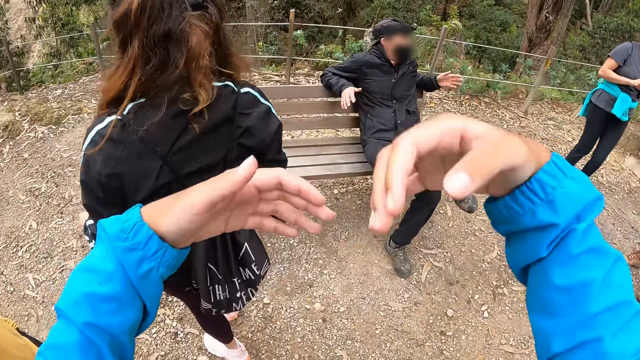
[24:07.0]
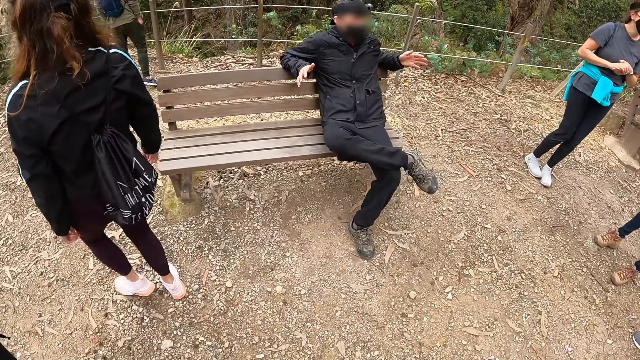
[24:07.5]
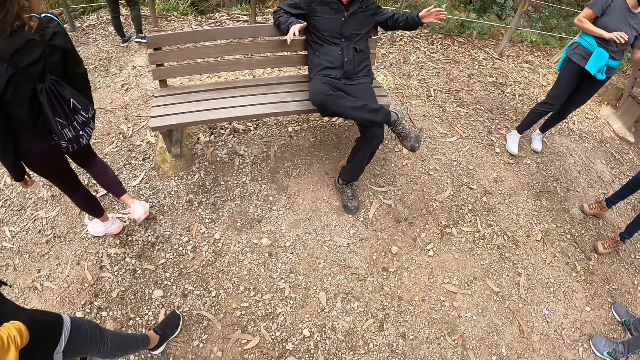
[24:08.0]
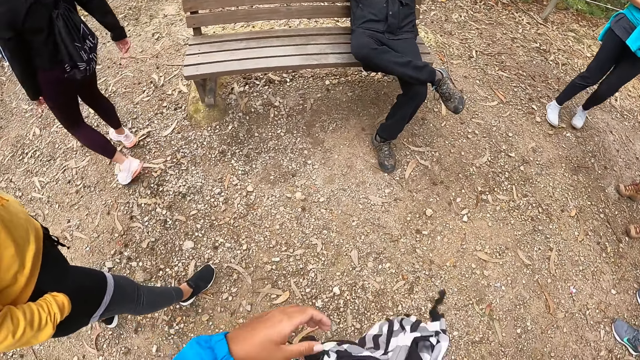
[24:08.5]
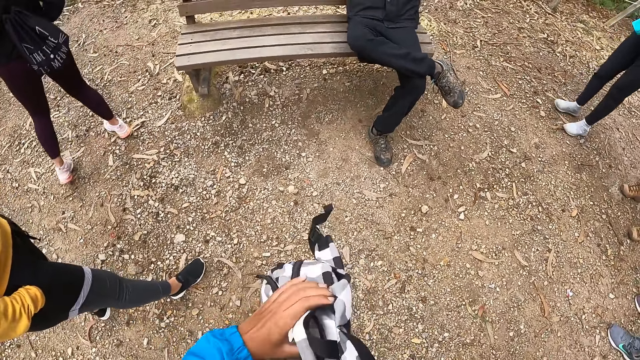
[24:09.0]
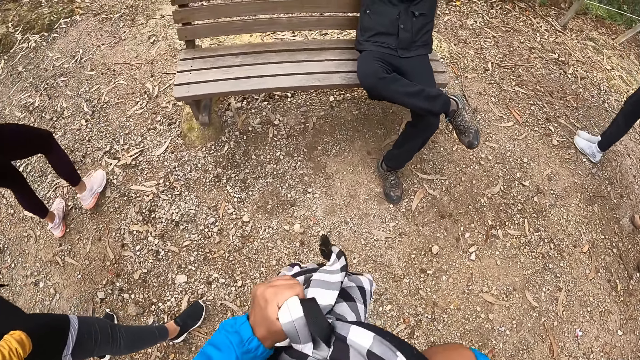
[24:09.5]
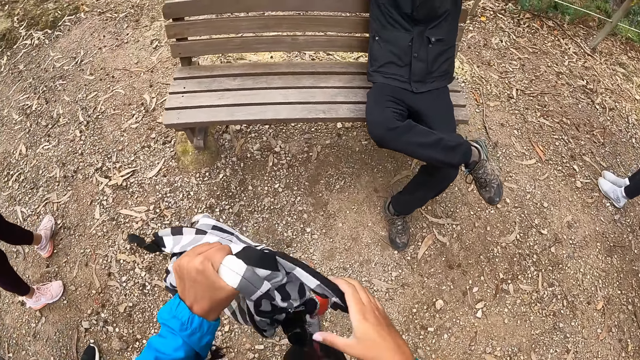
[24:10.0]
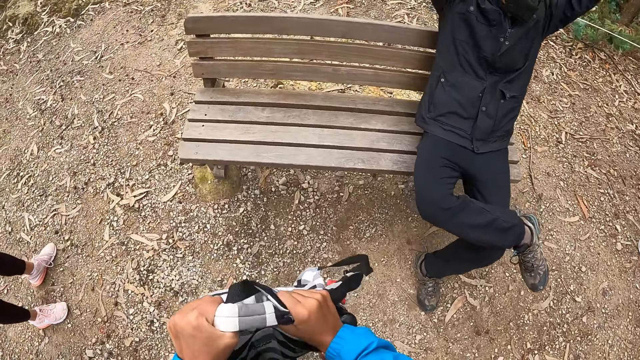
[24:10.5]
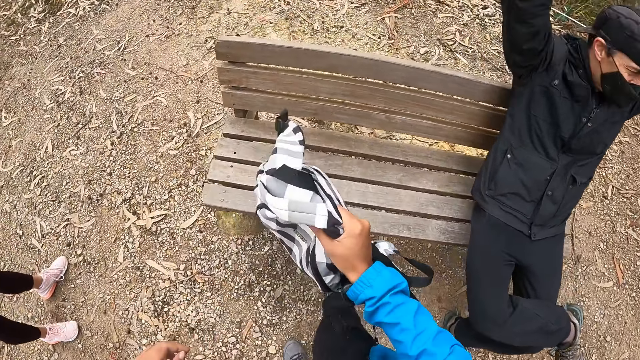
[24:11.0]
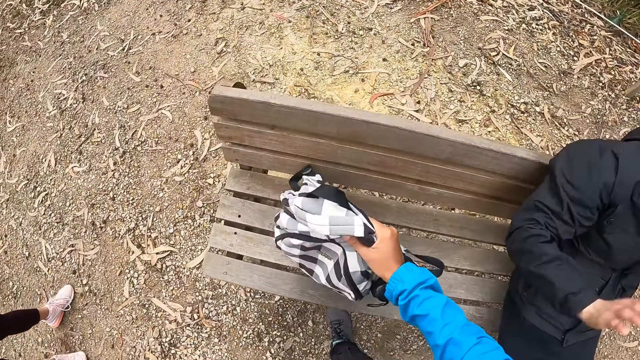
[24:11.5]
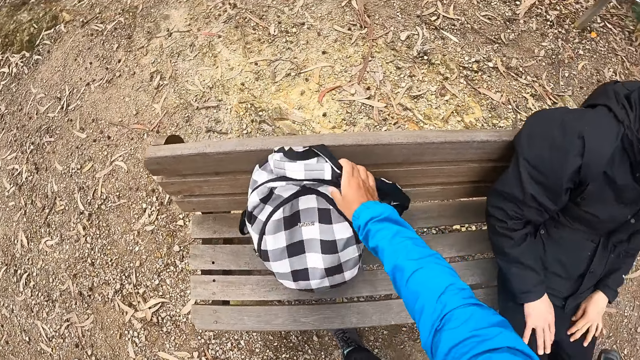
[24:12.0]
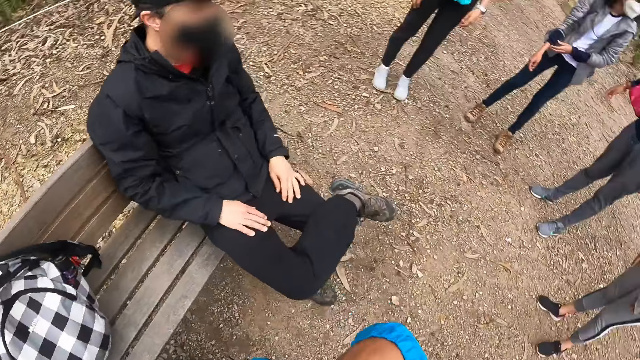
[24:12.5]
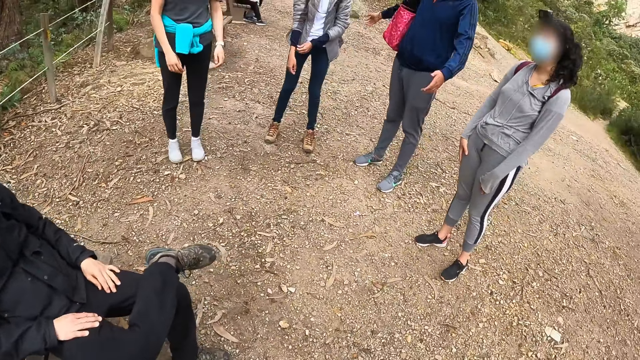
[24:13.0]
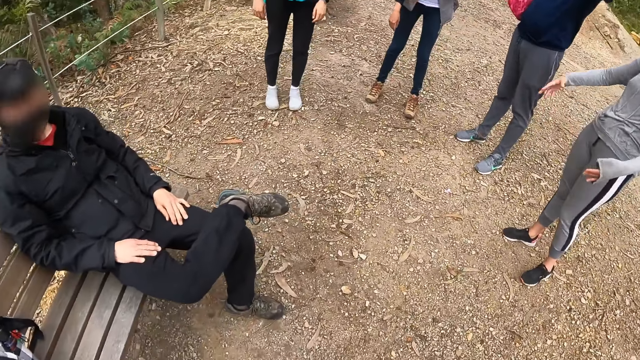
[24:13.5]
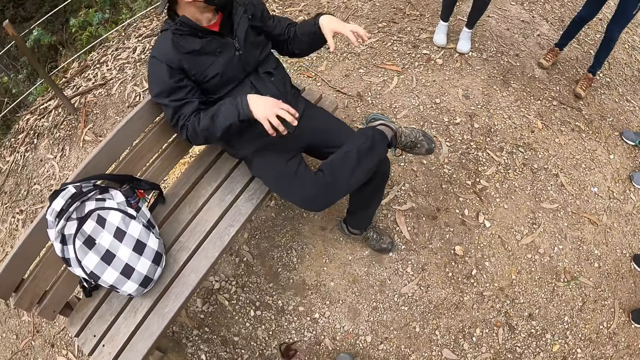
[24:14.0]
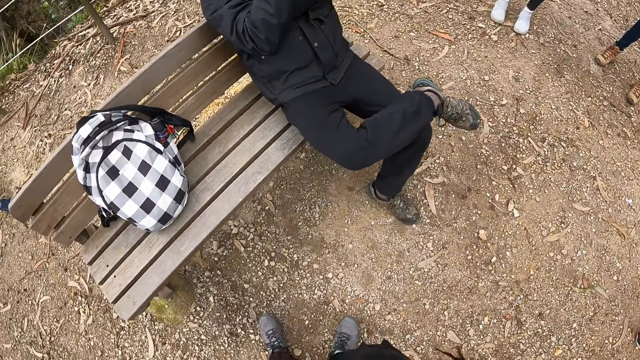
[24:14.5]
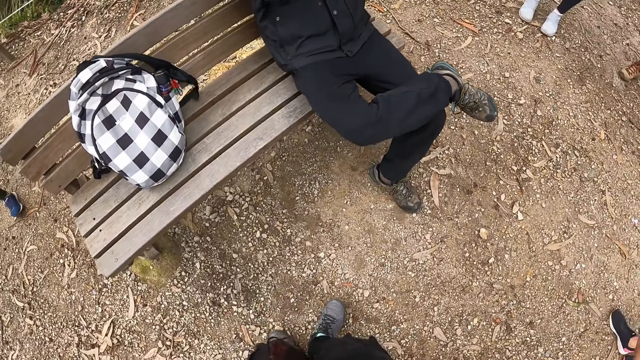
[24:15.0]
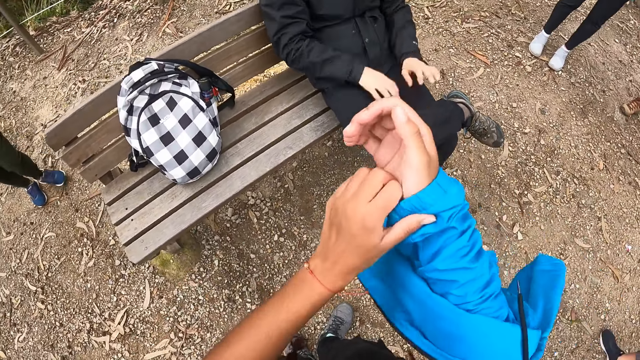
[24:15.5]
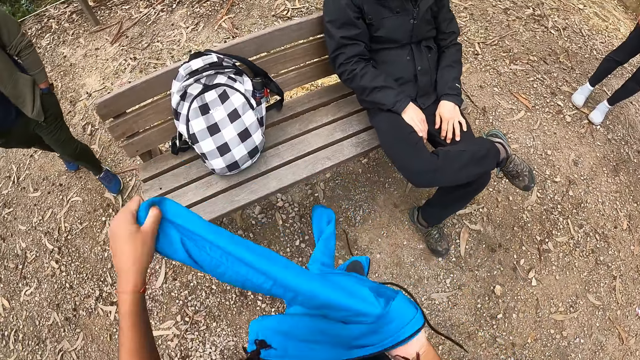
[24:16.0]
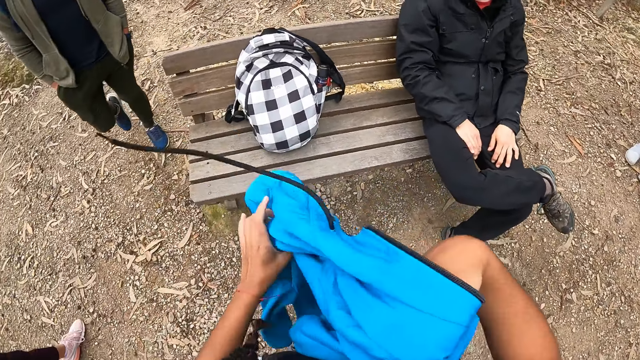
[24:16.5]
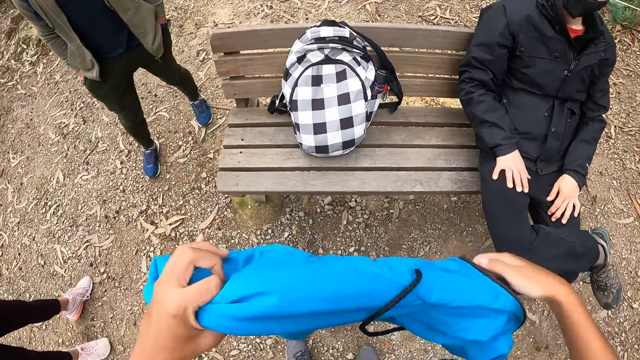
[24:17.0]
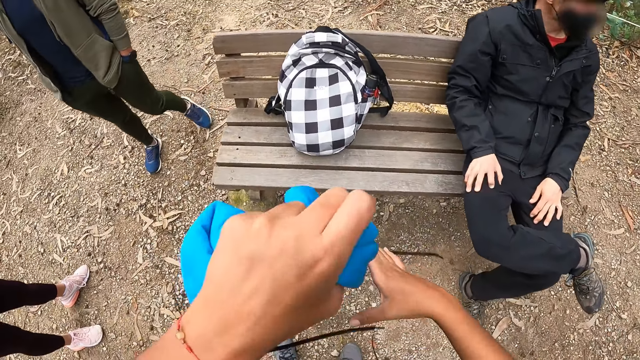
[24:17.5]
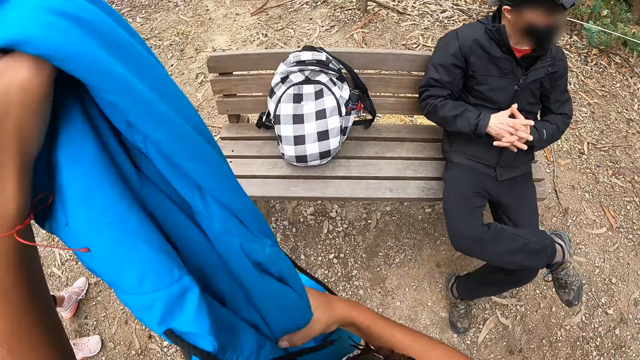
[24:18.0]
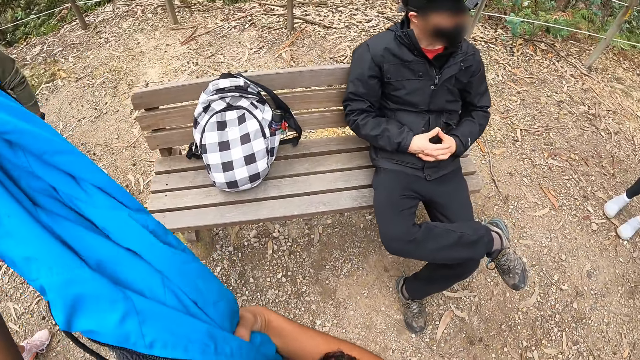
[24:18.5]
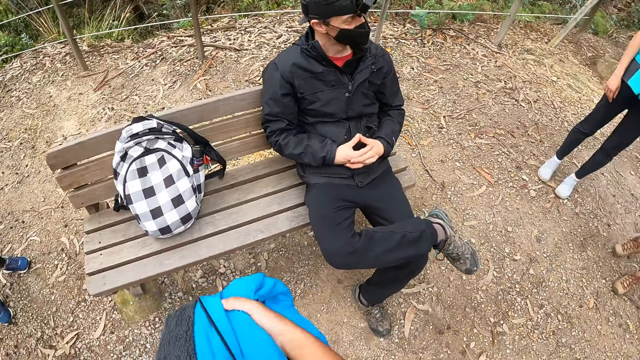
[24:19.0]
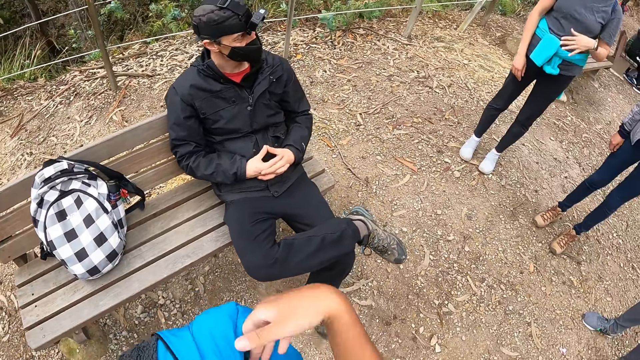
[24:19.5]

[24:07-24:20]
The camera wearer raises both hands. She holds a bag with both hands. She drops the bag on a chair or bench with her right hand. She raises the right hand and looks around. A man raises both hands. The camera wearer pulls off her jacket from her right hand with her left hand. She folds the jacket with both hands.

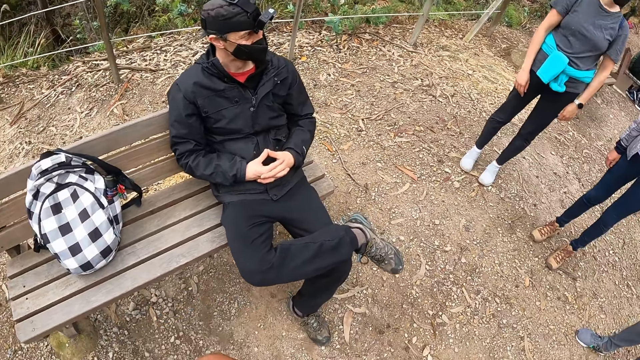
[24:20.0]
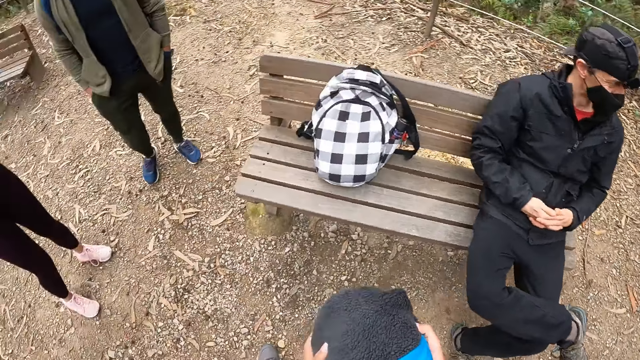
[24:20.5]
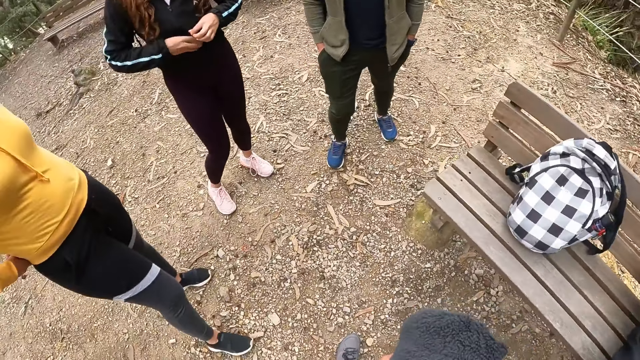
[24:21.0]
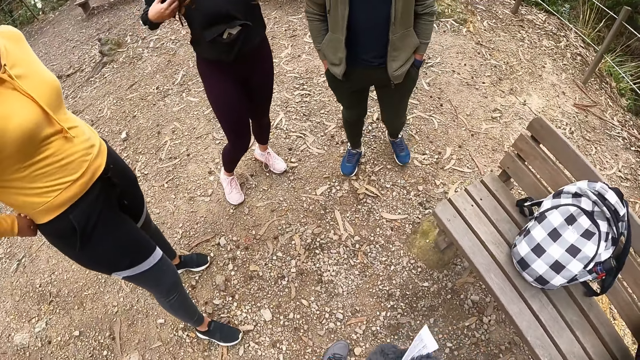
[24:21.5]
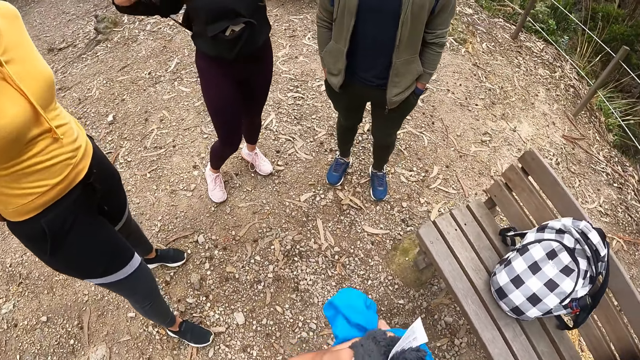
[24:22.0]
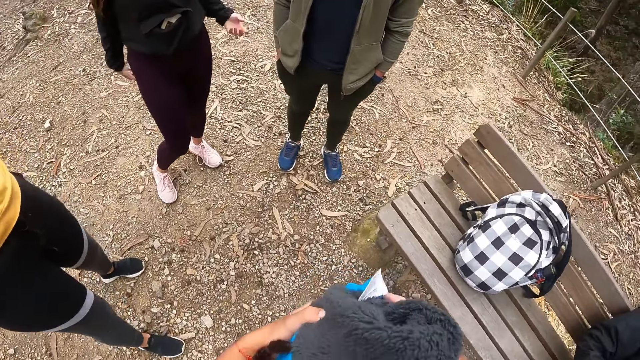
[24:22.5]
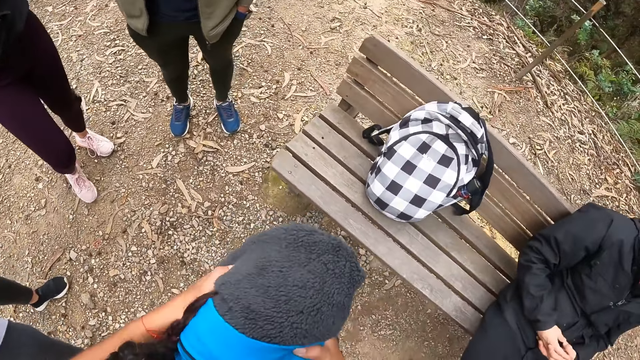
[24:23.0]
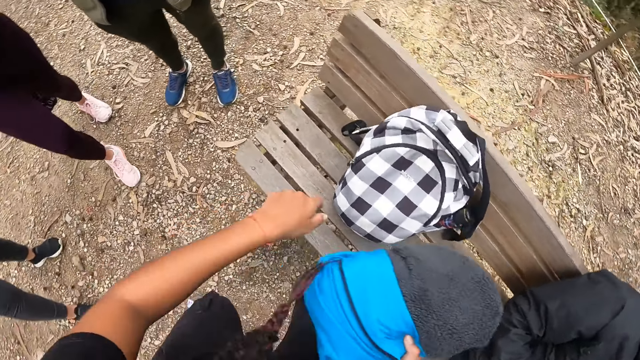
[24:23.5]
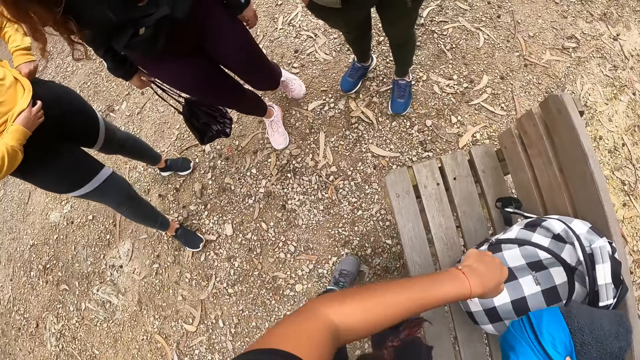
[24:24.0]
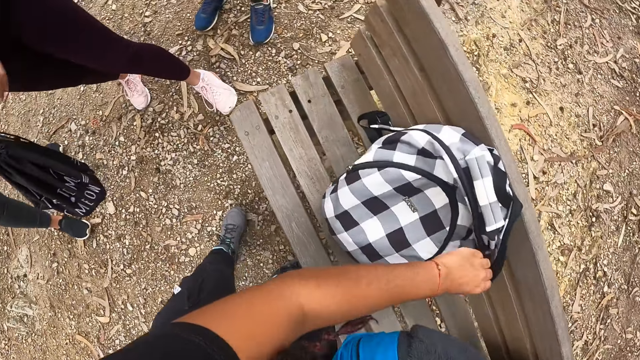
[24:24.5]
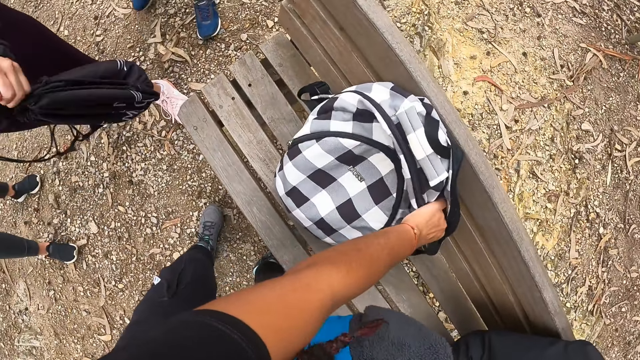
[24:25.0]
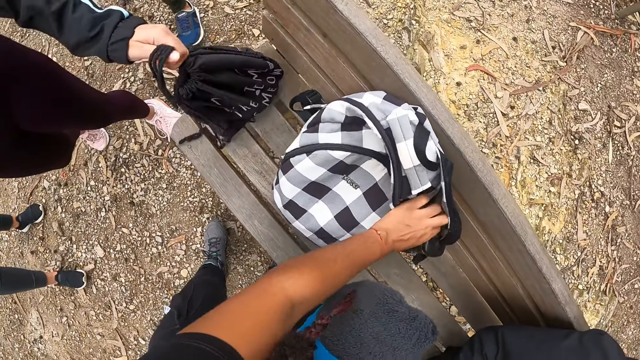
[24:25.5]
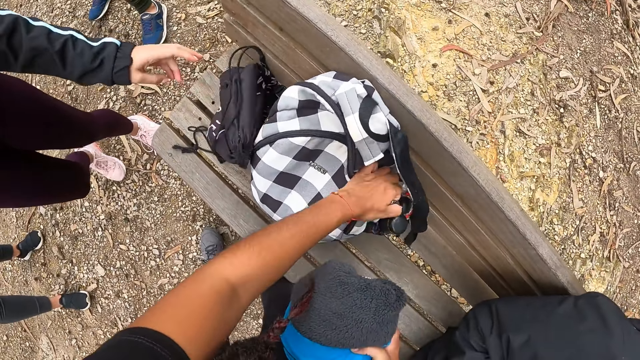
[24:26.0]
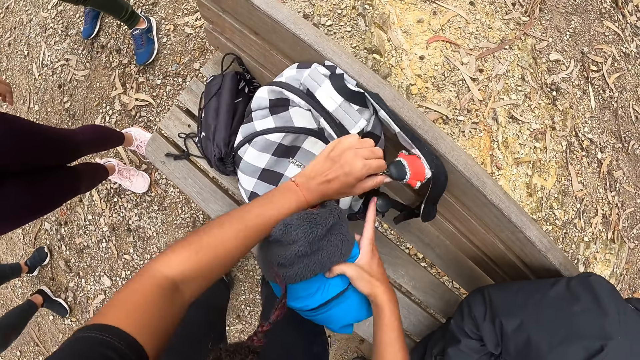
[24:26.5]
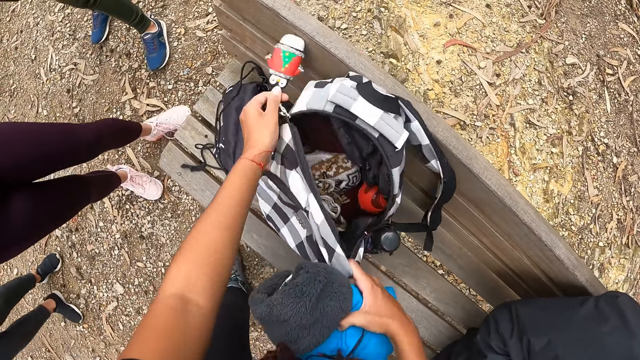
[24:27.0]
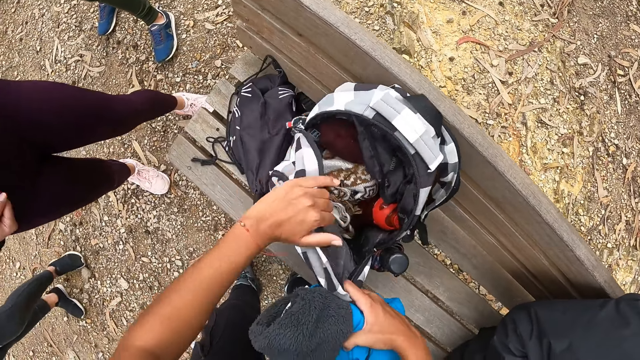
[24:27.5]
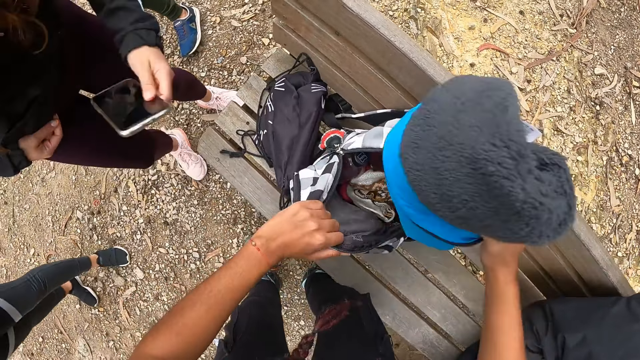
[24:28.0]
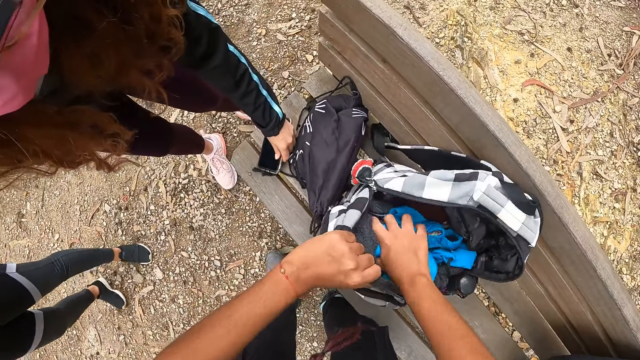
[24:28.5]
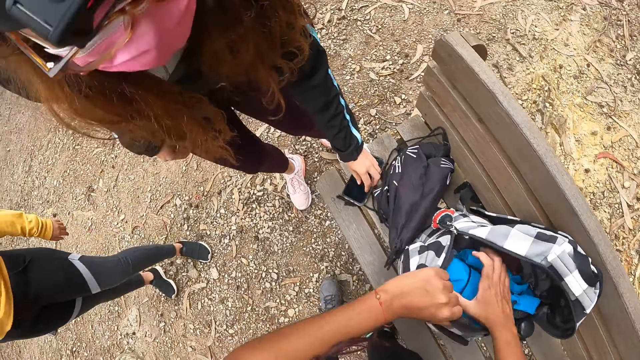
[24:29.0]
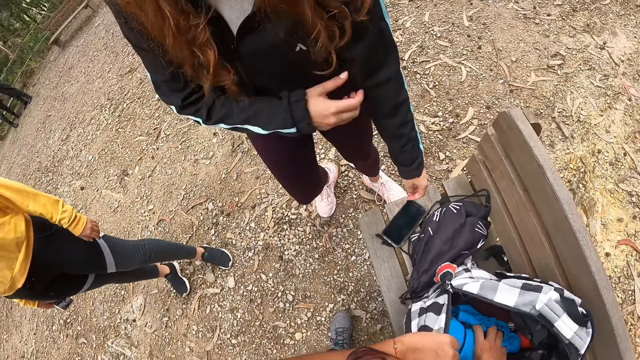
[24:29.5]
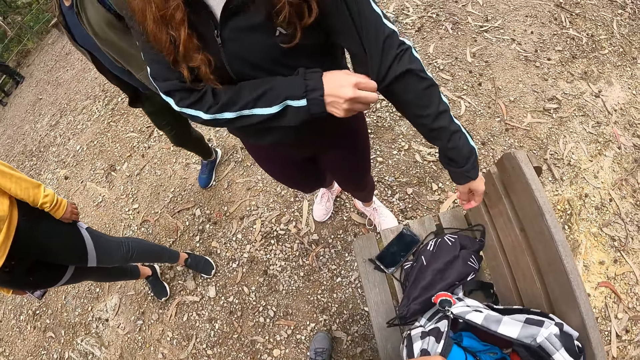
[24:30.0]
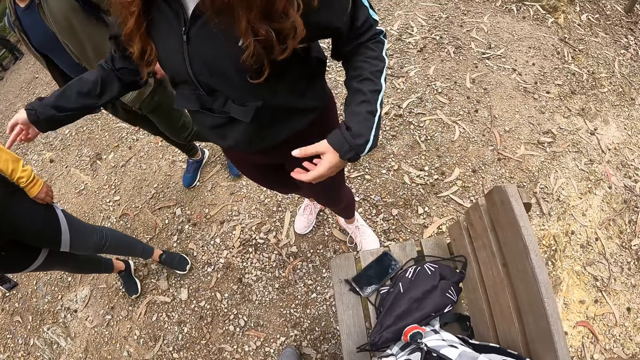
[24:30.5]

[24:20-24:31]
The camera wearer looks around. A woman removes a backpack from her back with both hands. The camera wearer unzips the bag on the chair with her left hand. The woman drops the backpack in her left hand on the chair. The camera wearer holds the bag on the chair with her right hand. She holds the bag on the chair with her left hand. She puts the jacket in her right hand in the bag. The woman drops a phone in her left hand on the chair. The camera wearer looks around.
